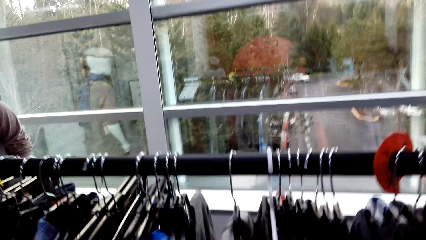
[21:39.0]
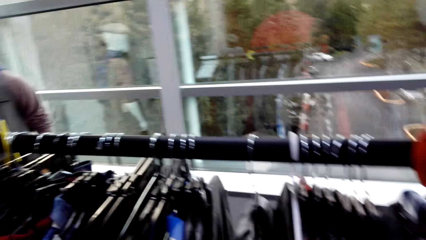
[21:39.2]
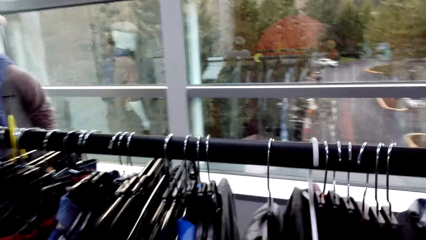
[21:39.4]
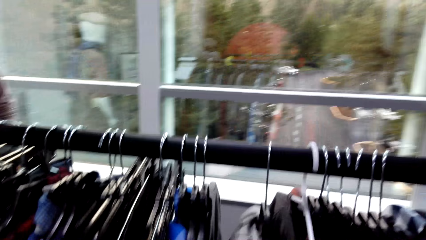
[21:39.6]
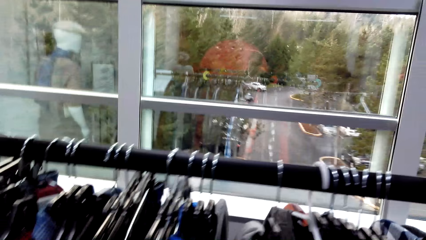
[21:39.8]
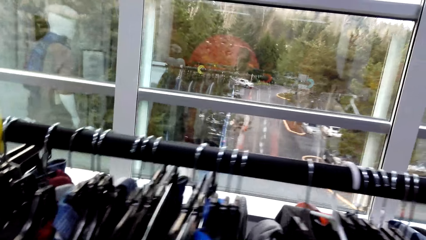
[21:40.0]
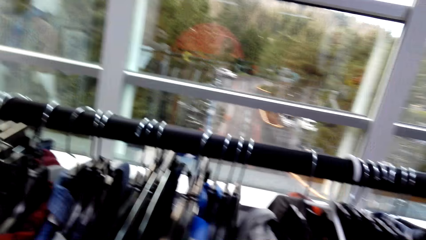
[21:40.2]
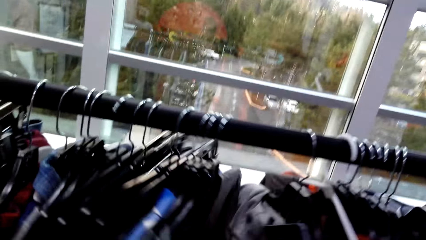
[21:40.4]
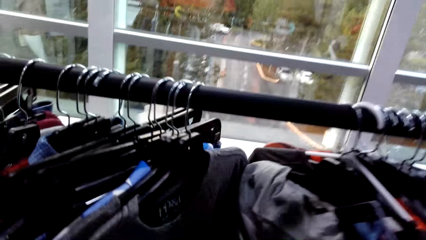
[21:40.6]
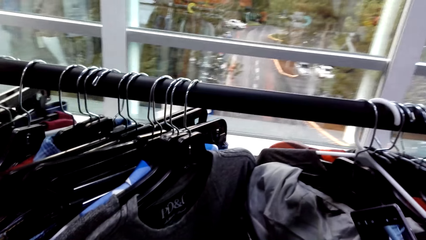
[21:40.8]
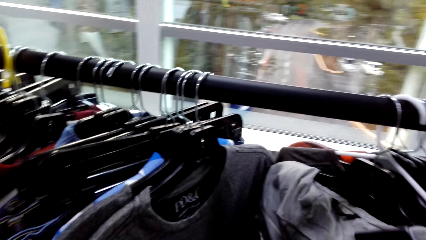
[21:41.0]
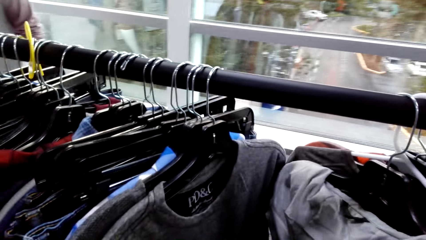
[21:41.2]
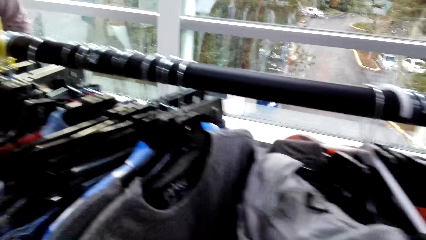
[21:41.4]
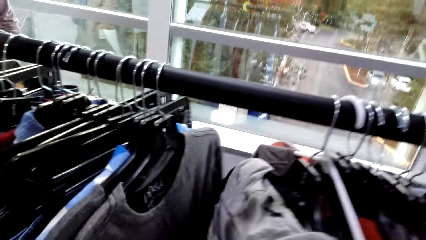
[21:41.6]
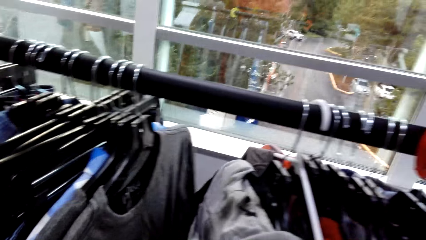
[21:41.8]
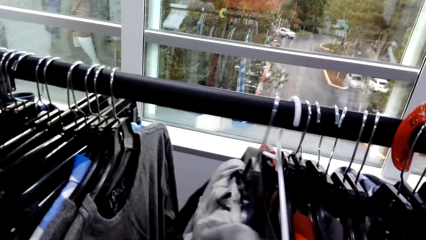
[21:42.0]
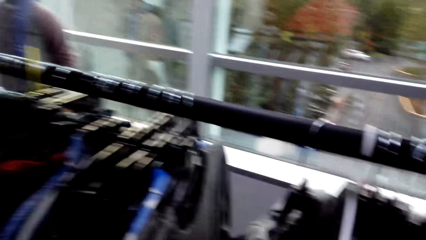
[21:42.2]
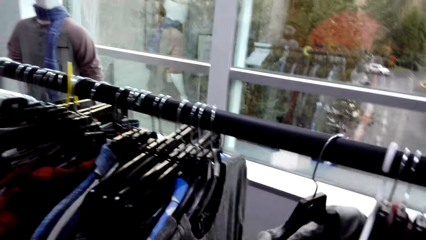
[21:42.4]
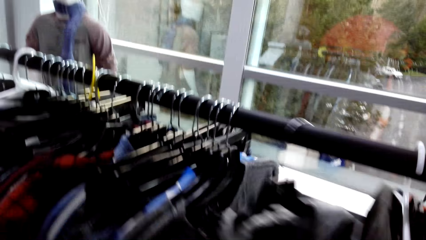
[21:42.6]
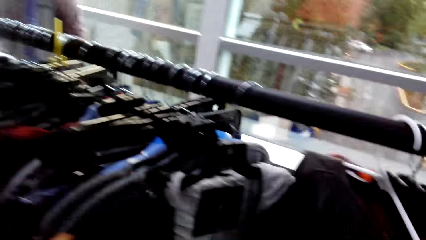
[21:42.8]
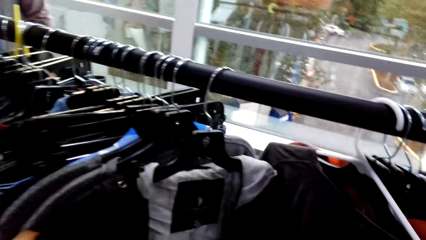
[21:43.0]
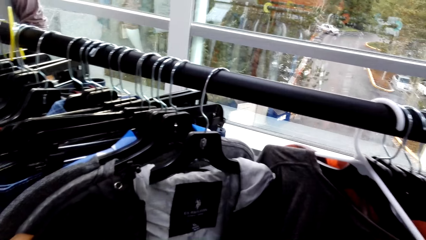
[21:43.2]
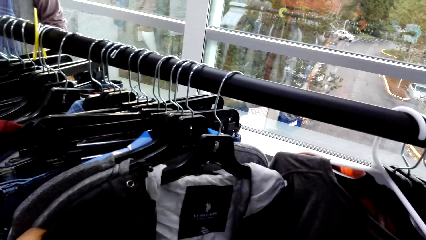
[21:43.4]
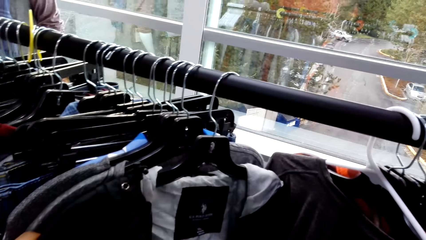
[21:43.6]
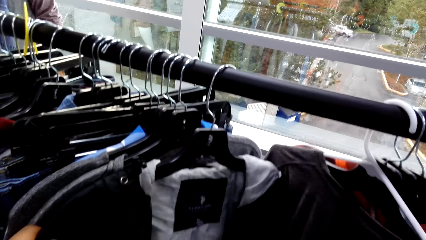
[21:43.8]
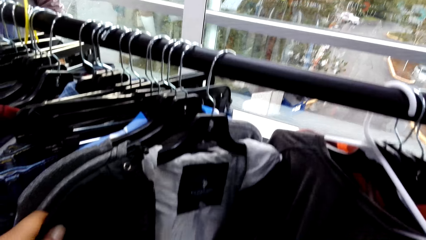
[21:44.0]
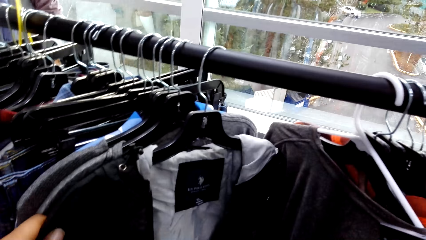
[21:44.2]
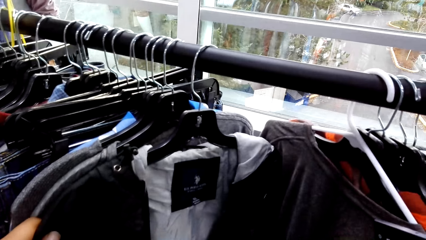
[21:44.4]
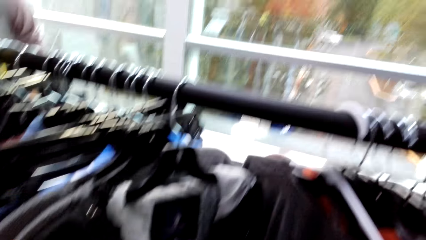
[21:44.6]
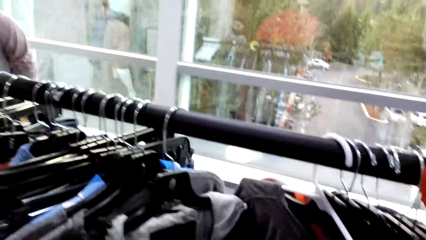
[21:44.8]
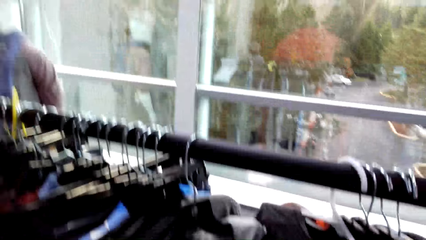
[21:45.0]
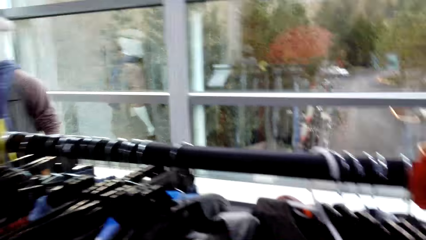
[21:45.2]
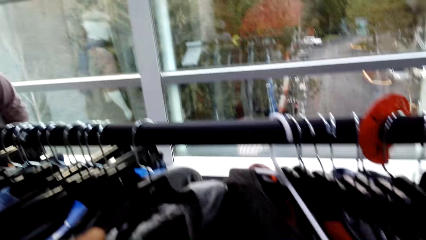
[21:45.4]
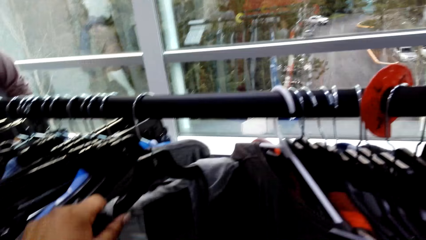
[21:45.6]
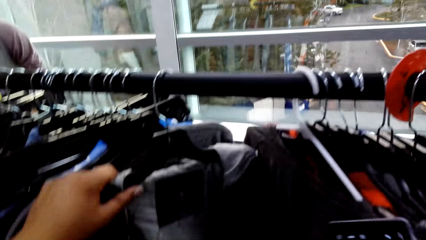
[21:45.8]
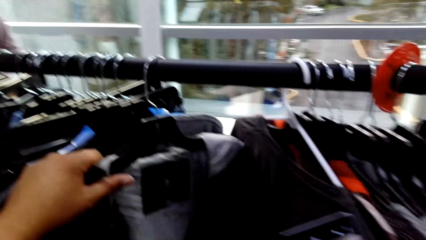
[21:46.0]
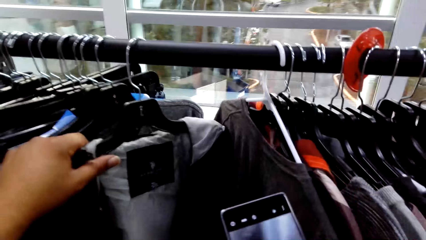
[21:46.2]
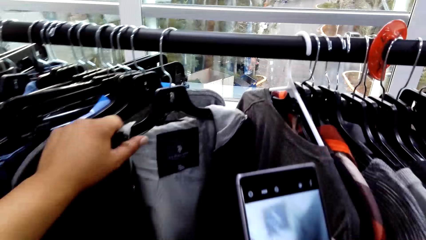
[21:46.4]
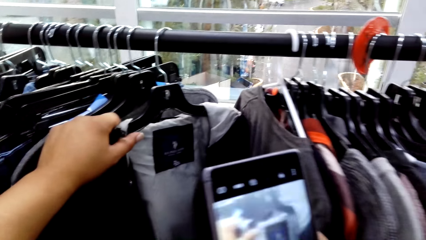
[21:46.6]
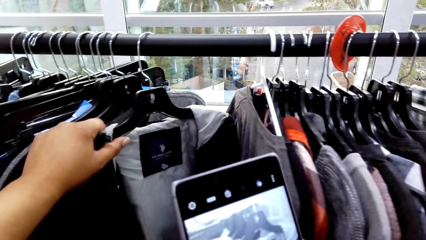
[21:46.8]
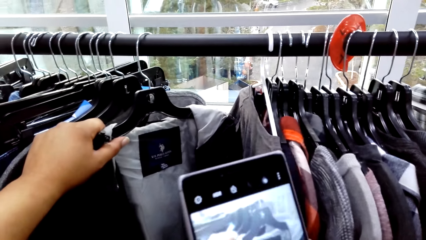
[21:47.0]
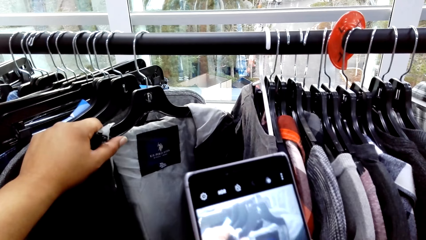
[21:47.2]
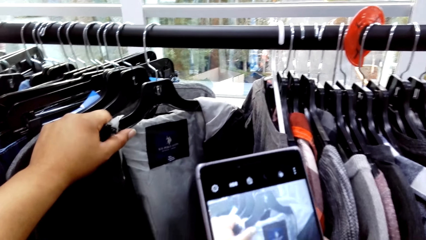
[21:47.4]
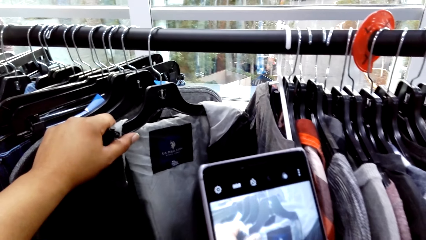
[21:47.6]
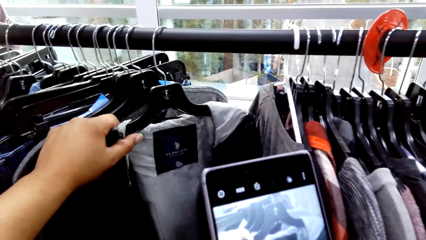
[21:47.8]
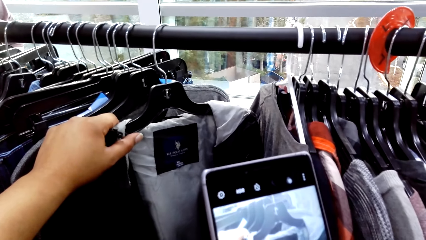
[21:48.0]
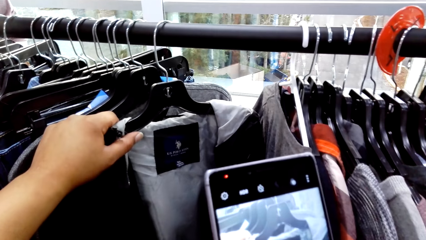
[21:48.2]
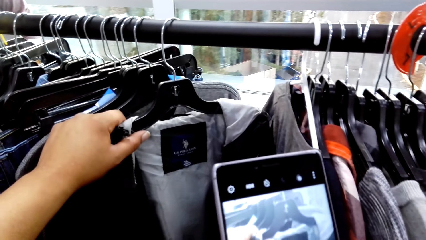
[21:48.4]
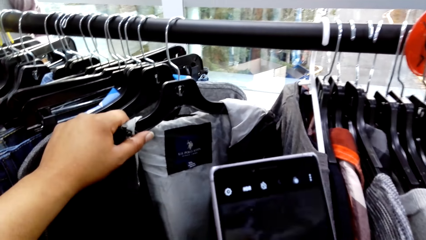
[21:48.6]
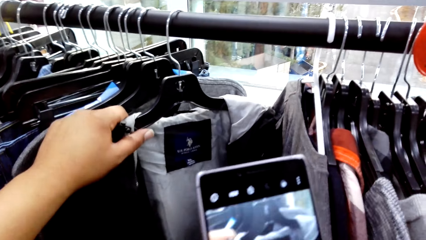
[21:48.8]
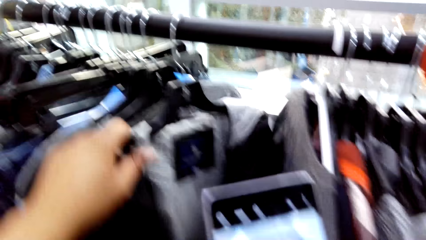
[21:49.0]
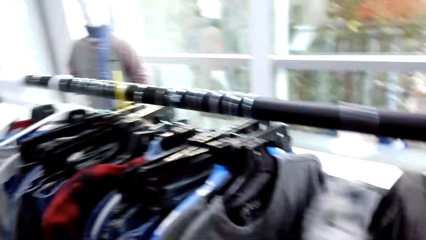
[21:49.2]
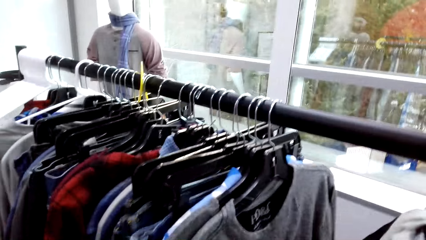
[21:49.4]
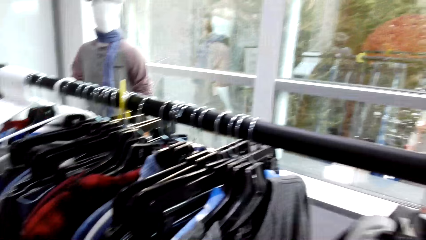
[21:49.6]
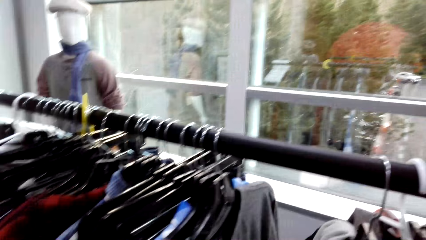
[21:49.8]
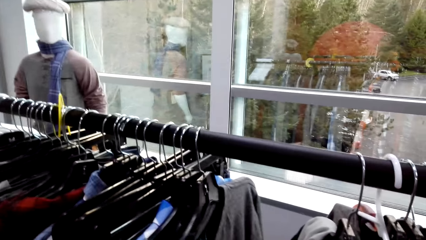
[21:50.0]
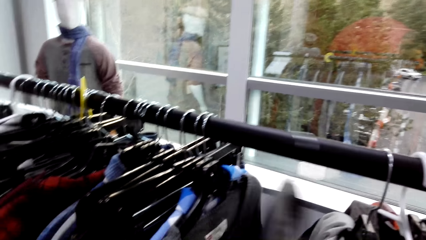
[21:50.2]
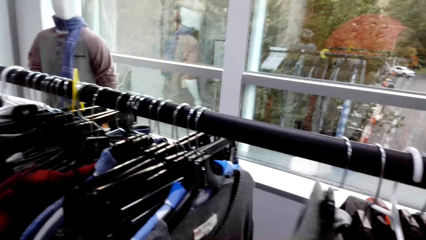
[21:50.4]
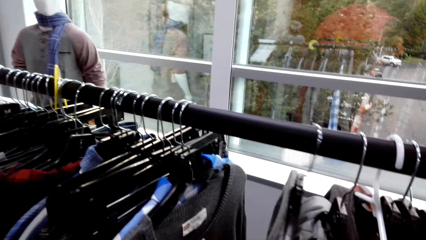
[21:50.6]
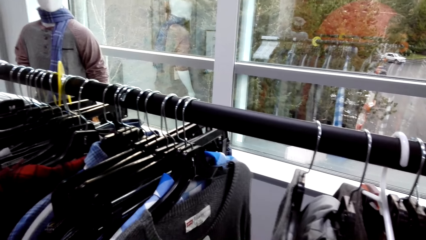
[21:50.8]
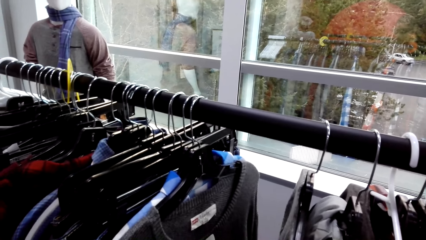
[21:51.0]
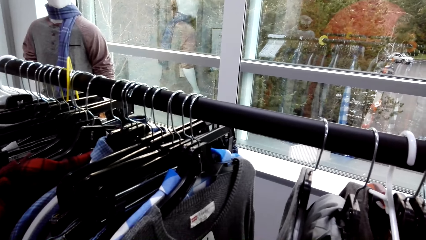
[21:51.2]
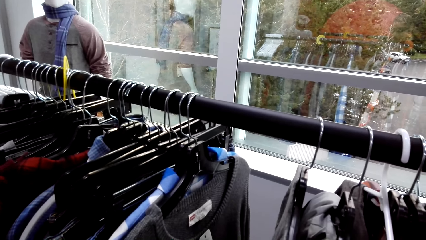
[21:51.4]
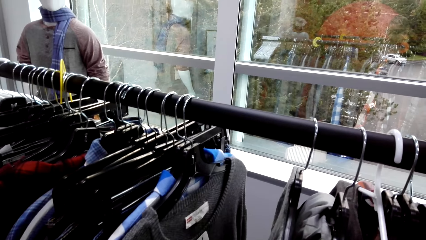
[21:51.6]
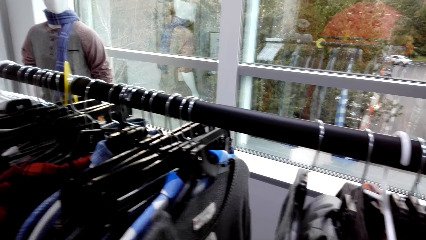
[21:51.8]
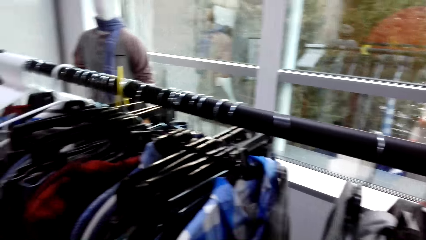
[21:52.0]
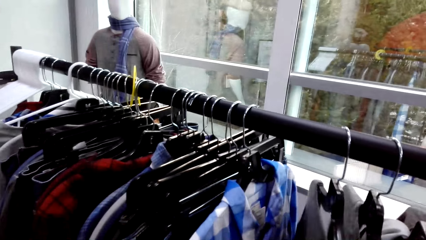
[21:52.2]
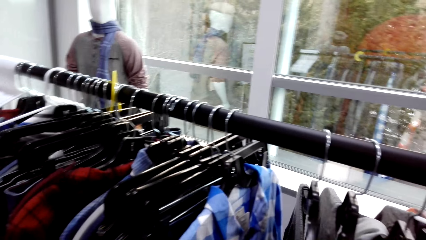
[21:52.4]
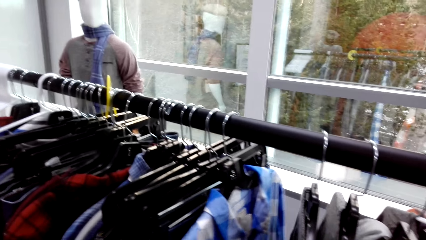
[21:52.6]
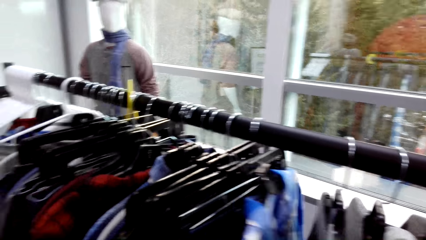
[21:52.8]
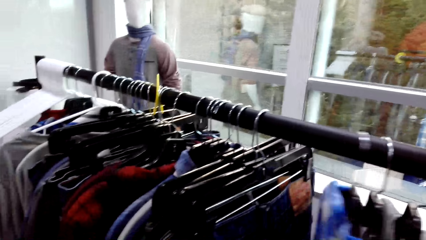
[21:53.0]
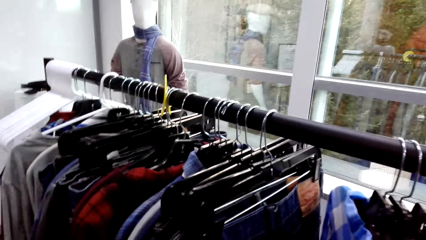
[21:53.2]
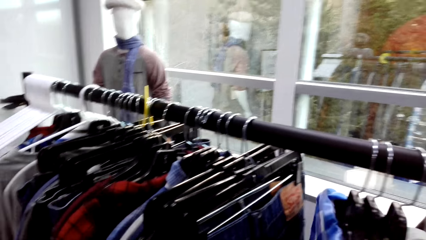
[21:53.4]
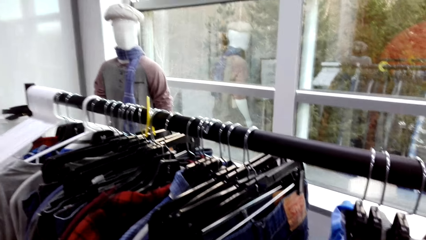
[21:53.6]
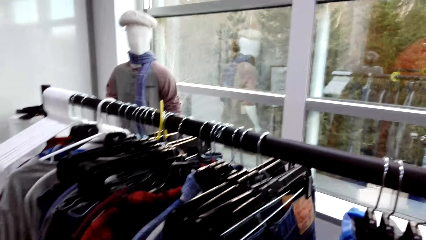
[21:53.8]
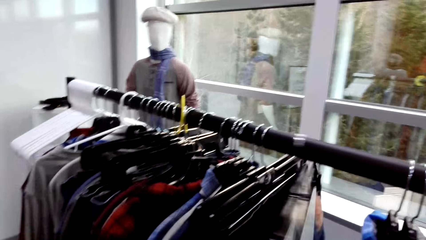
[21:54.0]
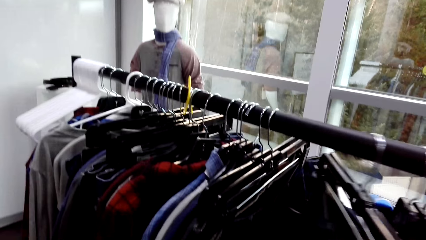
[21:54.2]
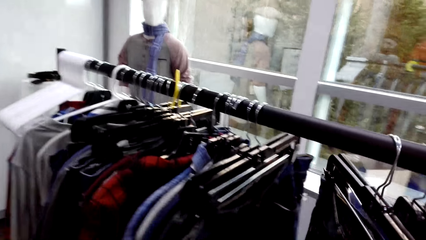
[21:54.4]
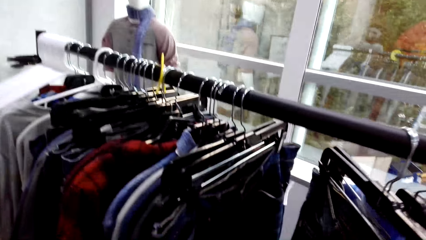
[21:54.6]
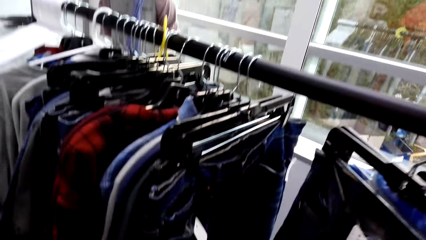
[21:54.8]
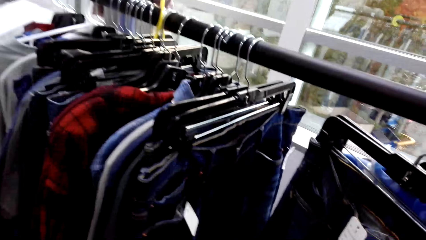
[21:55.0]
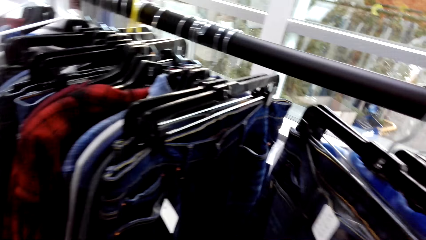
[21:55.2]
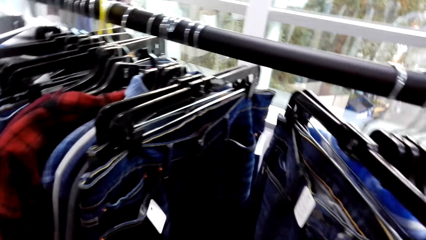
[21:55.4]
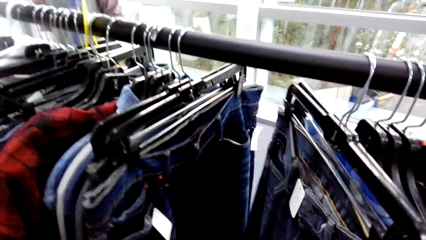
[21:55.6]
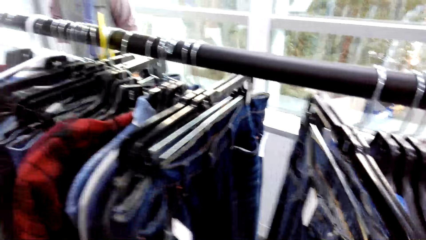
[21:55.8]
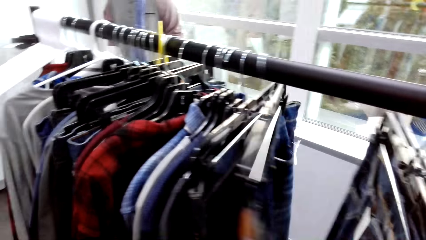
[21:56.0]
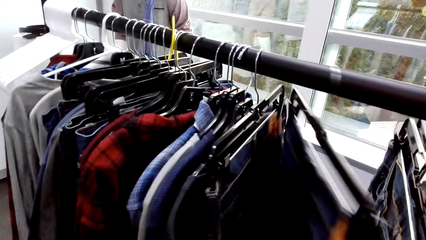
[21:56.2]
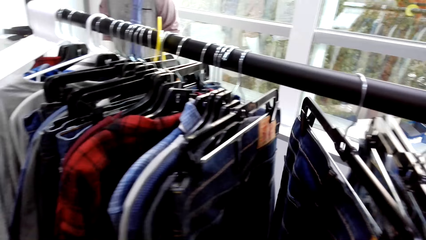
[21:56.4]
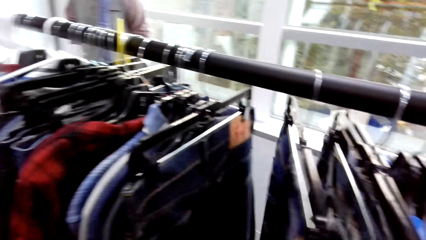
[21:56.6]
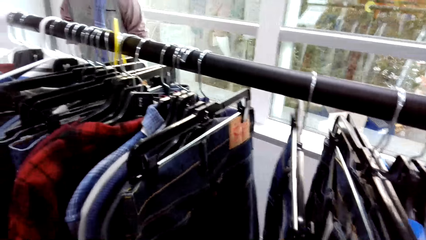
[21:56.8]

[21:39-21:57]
The camera wearer looks around. They check the clothes. They move the sweater shirt. They hold the jacket. They capture a picture with a phone. They move a hanger on the cloth display. They move the sweater shirt. They move the shirt. They move the shirt again.
